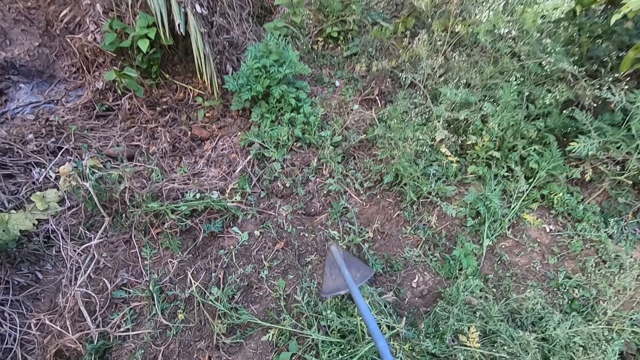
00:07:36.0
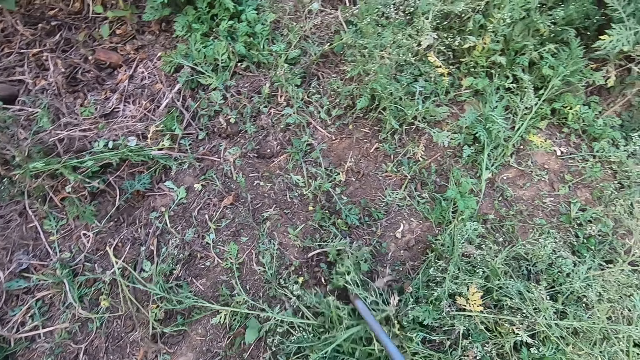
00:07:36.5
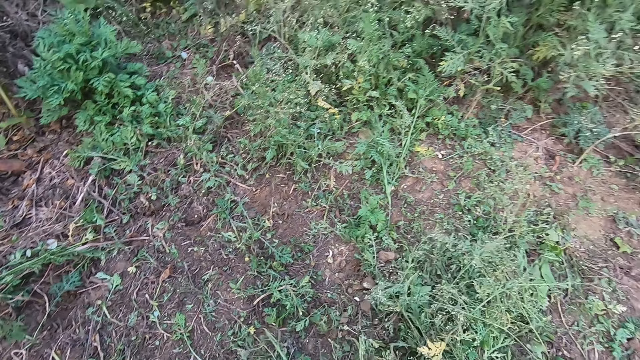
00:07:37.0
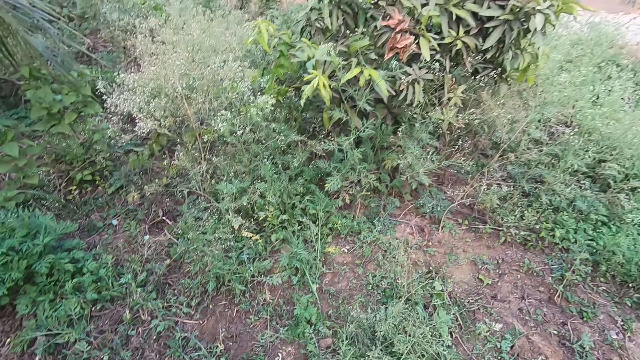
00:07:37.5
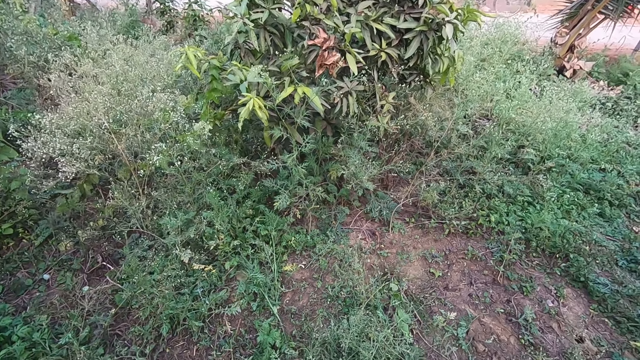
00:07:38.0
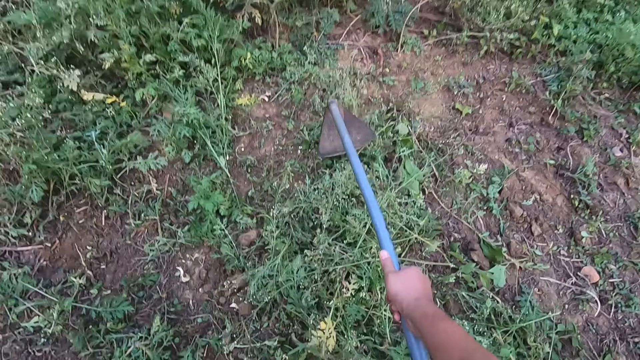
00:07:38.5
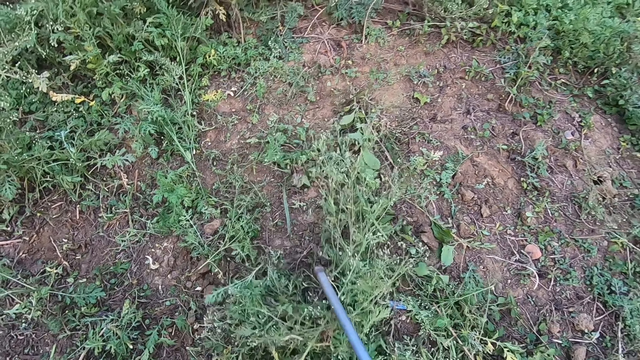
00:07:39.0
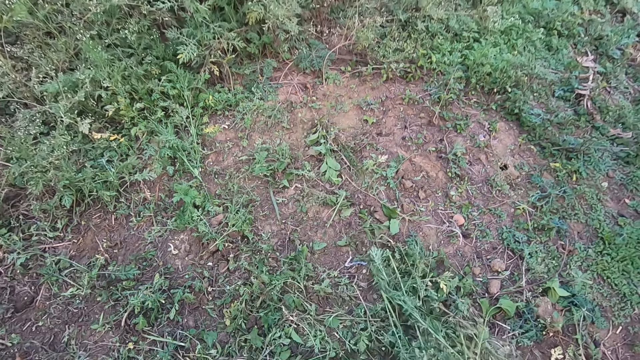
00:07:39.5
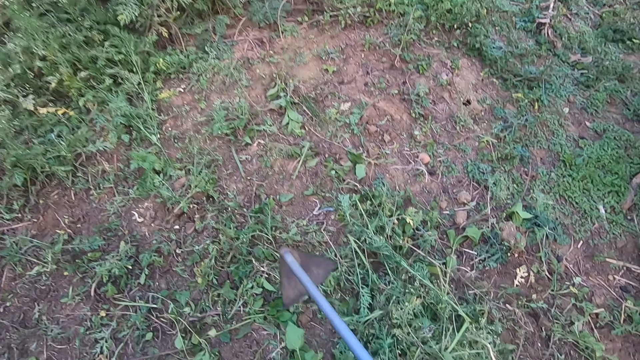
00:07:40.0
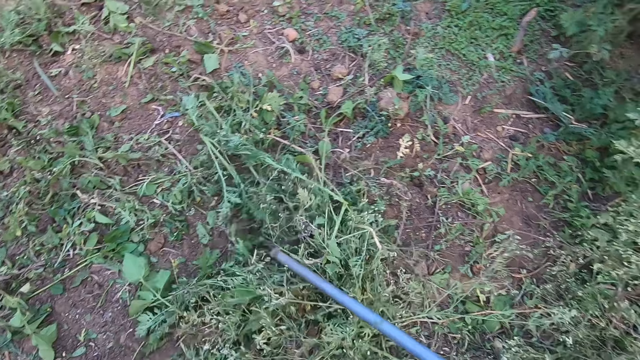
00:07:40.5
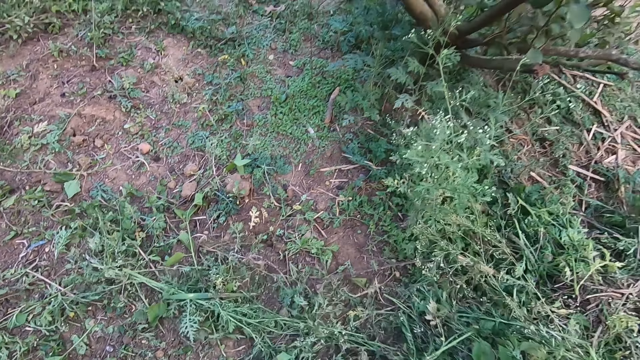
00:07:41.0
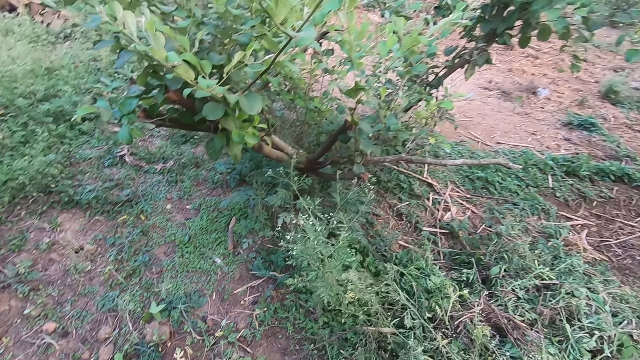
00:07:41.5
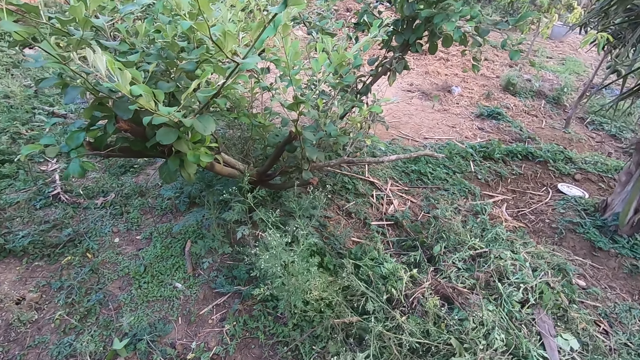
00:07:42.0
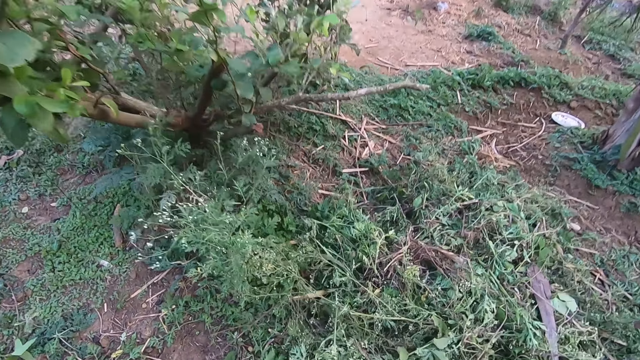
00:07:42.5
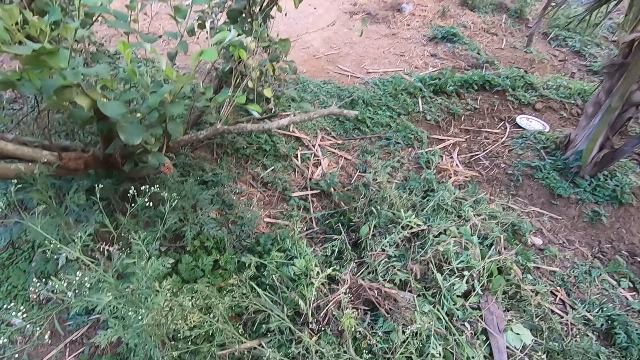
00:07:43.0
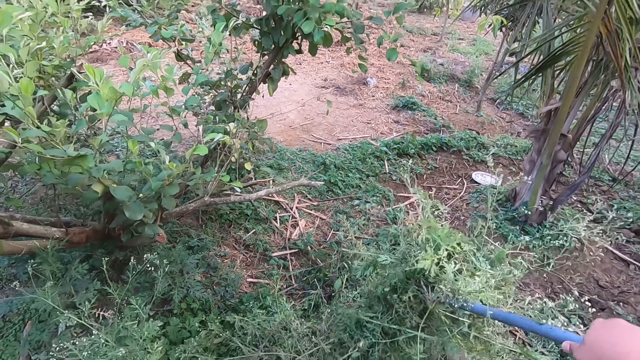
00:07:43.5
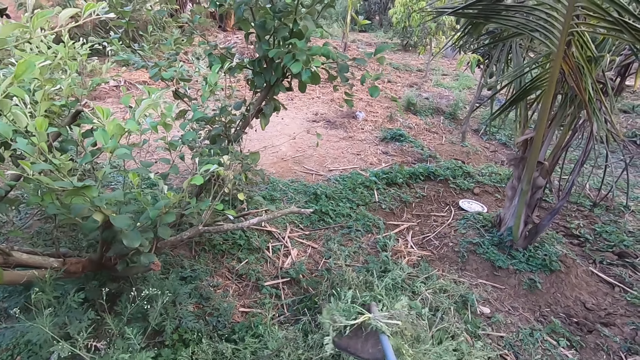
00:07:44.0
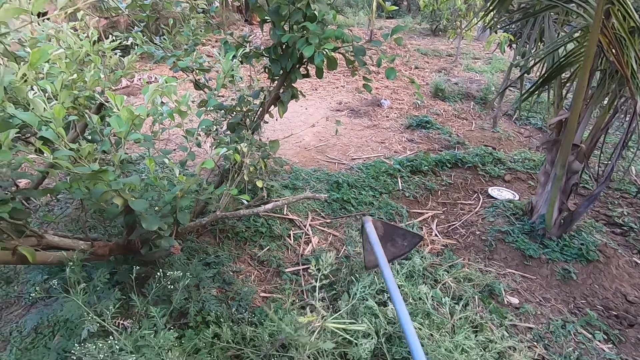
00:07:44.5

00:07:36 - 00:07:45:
The camera wearer clears the land with the hoe. They drag the cut plants with the hoe ripper.

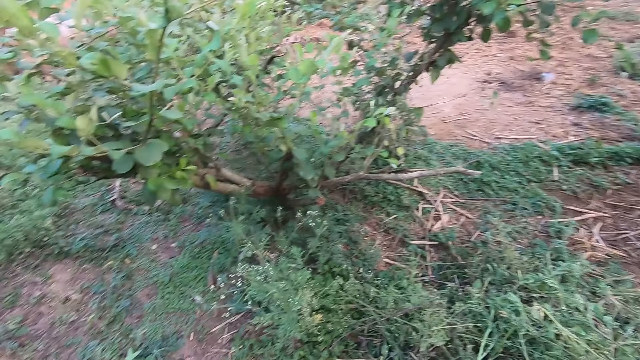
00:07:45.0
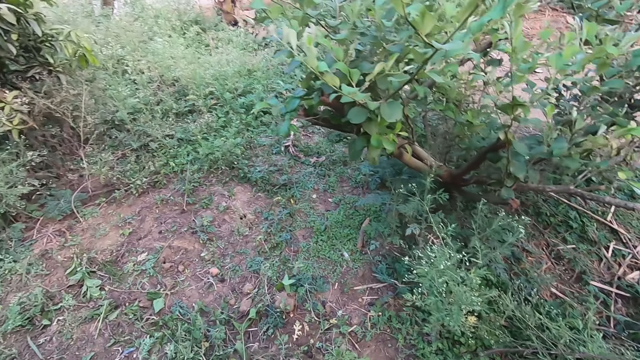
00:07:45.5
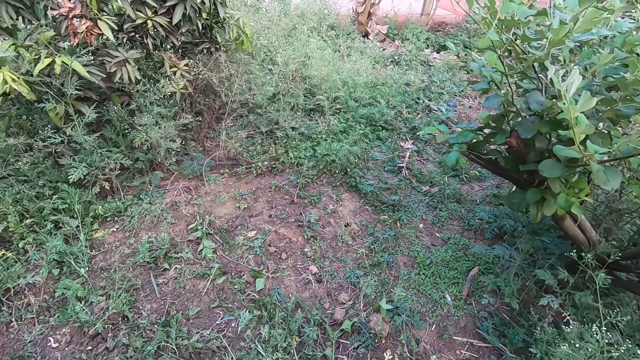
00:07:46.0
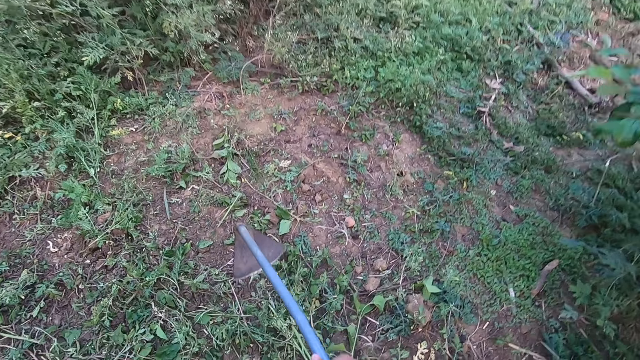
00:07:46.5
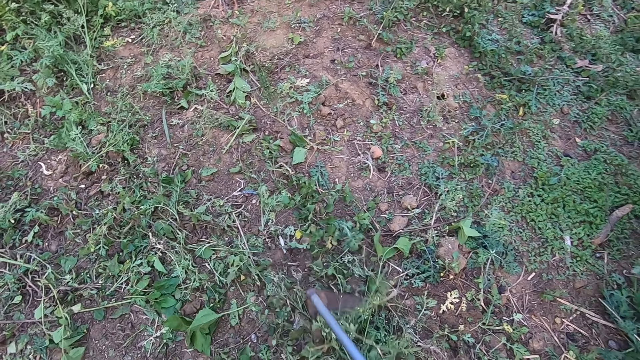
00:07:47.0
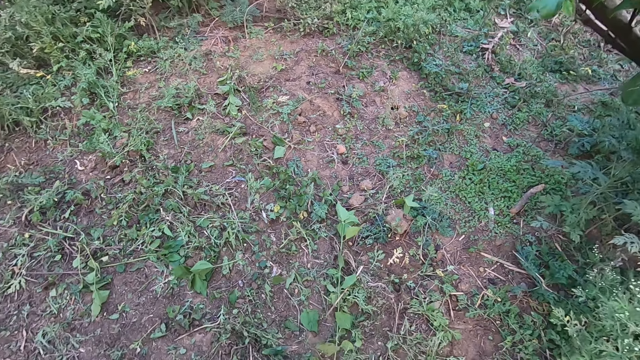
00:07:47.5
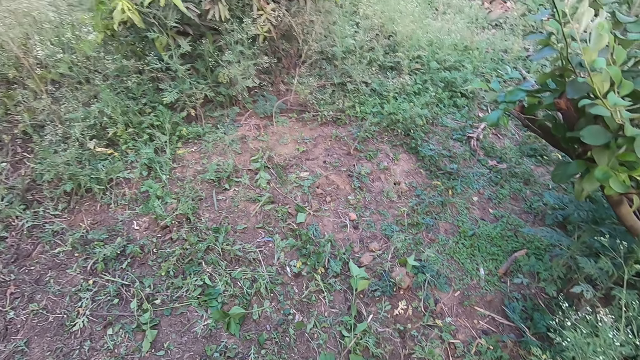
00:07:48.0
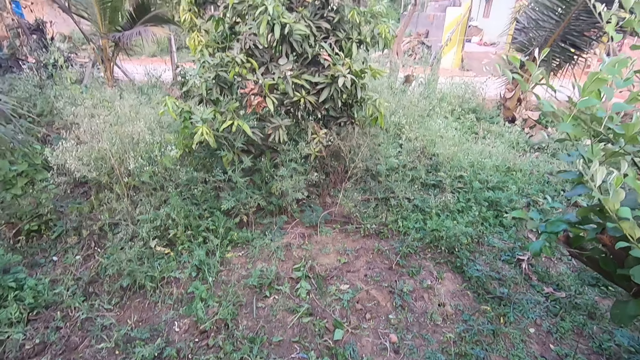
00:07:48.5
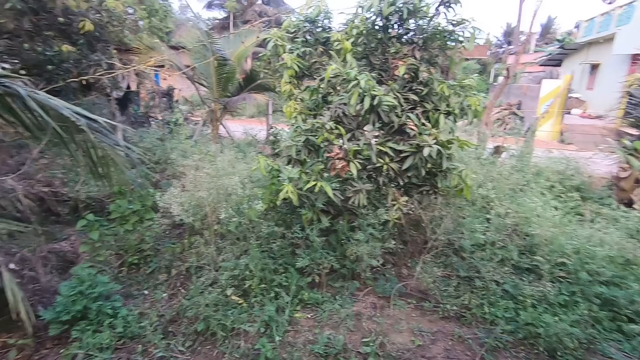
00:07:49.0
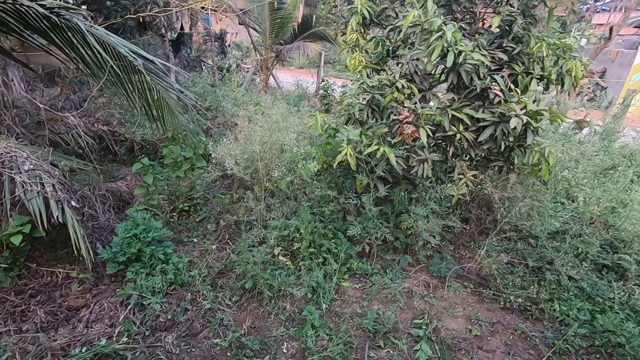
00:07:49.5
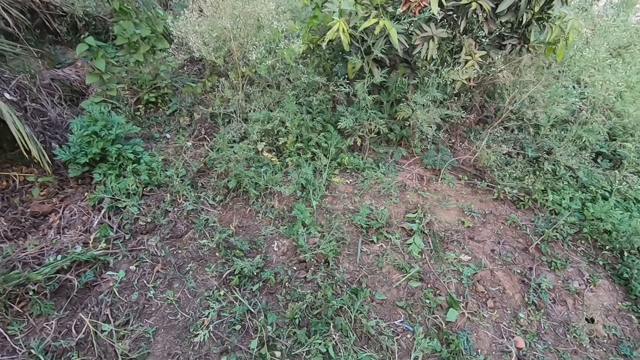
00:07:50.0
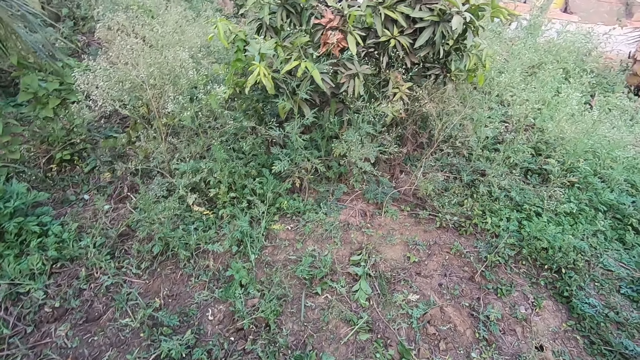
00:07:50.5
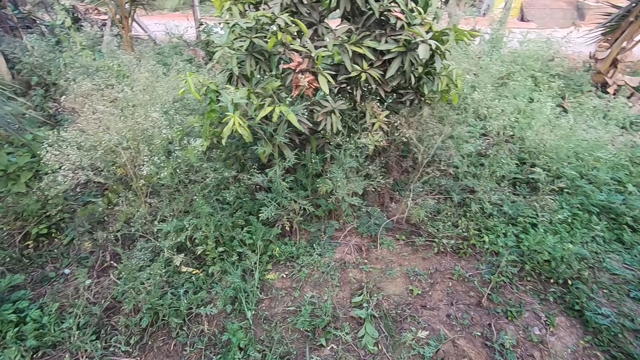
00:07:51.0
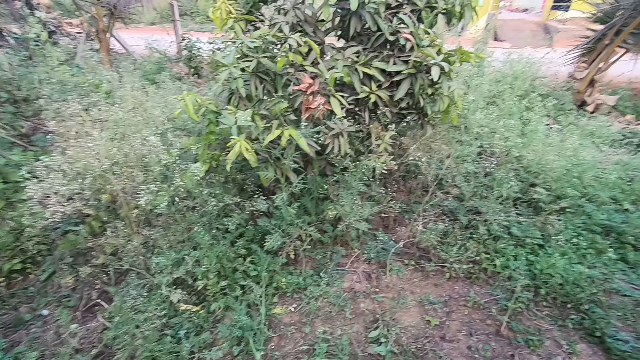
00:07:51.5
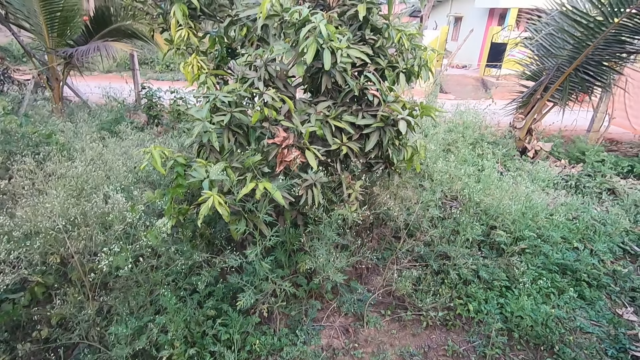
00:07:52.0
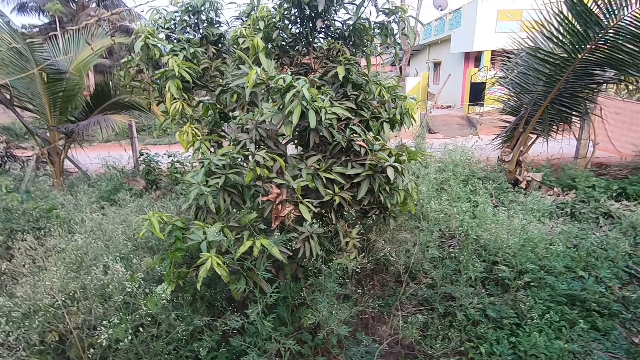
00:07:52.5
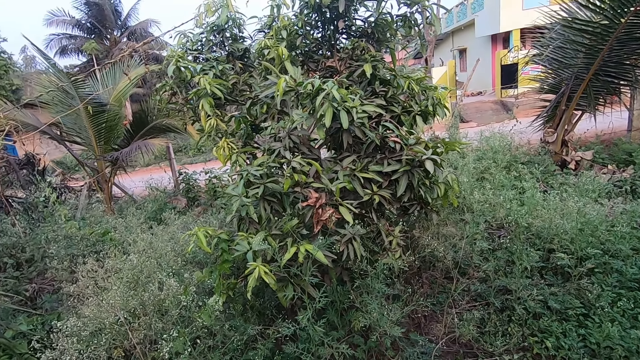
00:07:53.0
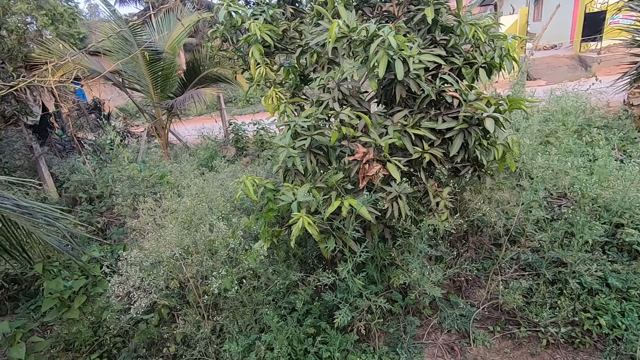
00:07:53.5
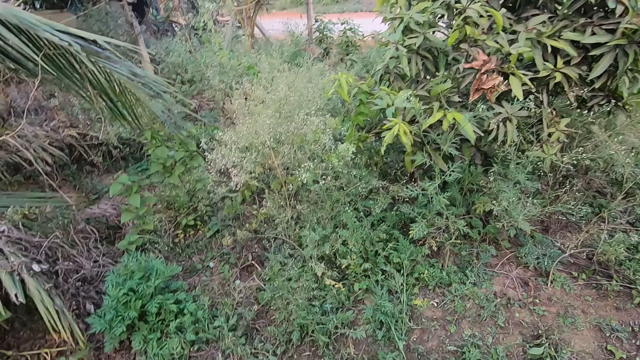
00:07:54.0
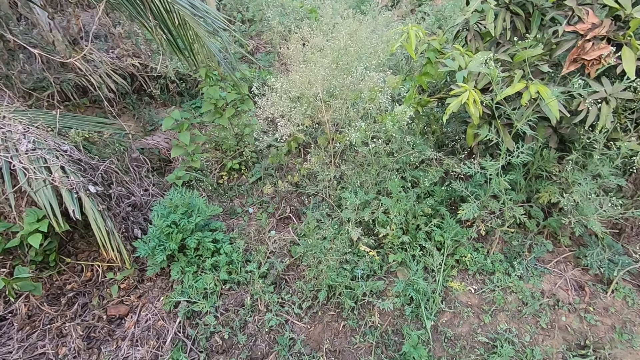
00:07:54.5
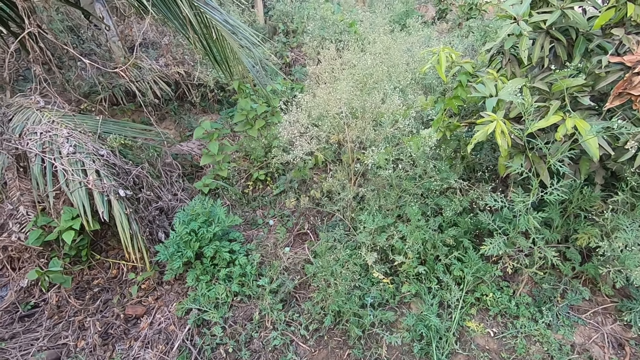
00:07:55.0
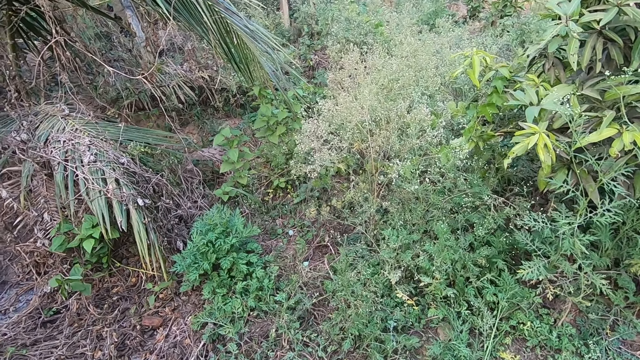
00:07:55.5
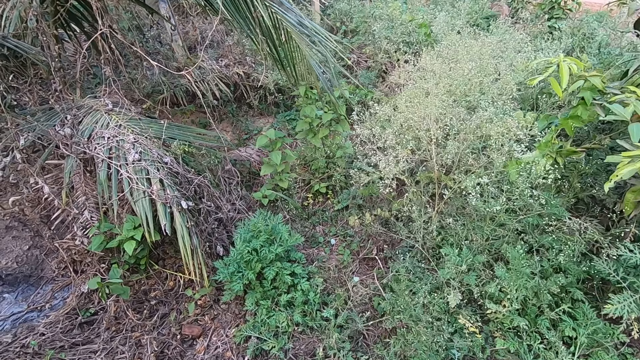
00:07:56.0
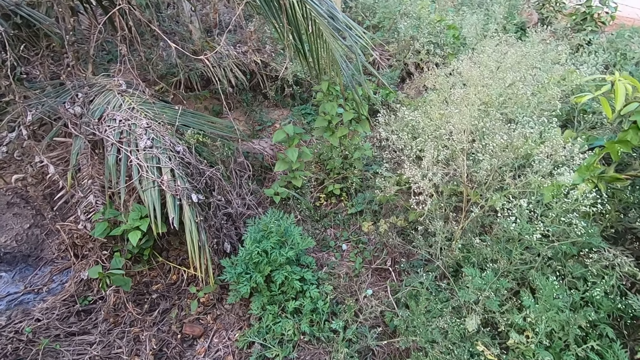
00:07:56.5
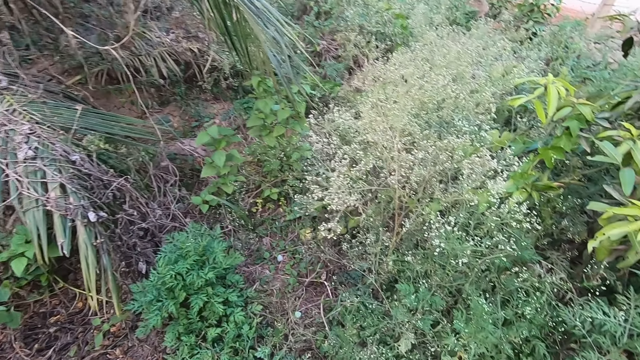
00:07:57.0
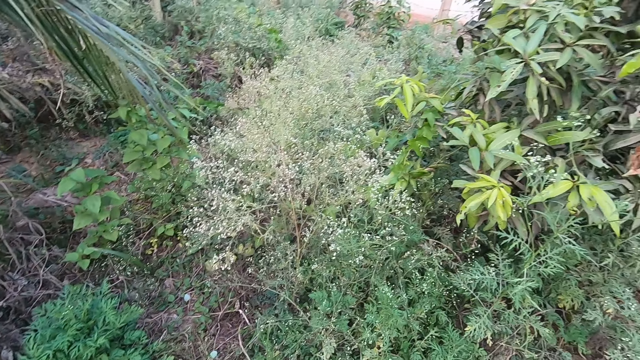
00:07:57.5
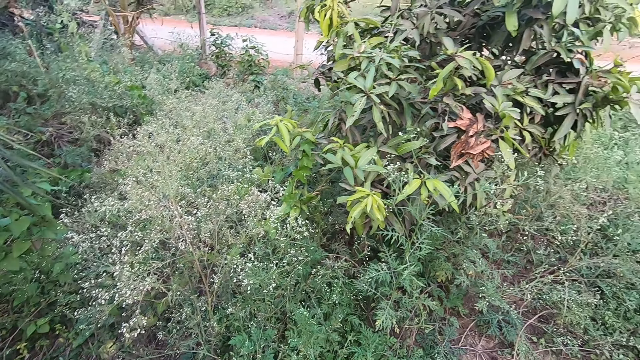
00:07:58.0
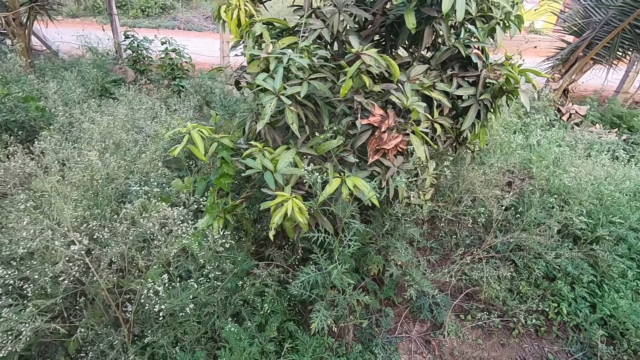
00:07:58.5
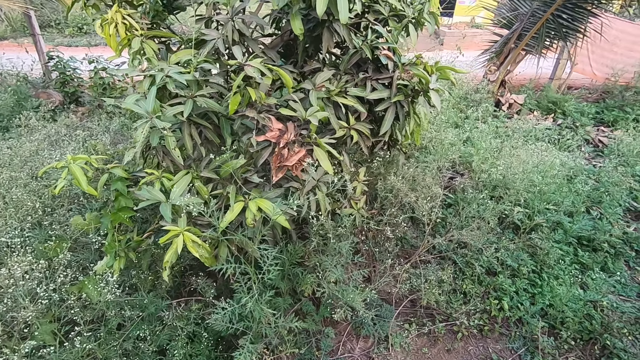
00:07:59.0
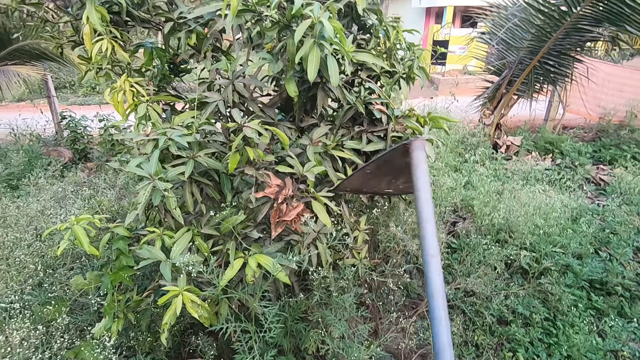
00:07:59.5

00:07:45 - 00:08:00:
The camera wearer pauses clearing the land. They walk in the farm. They clear the land with the hoe. They drag the cut plants with the hoe ripper. They walk in the farm. They look around the land.
